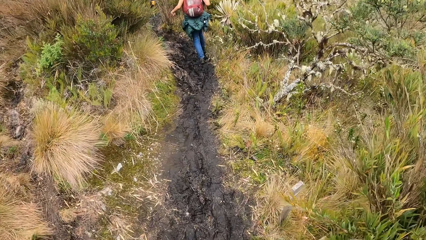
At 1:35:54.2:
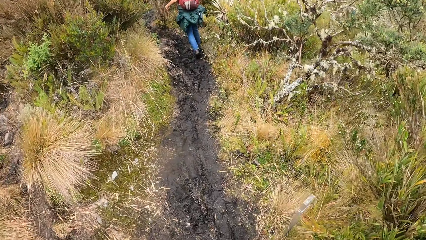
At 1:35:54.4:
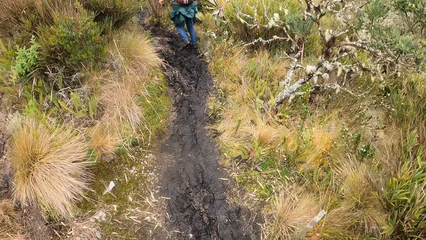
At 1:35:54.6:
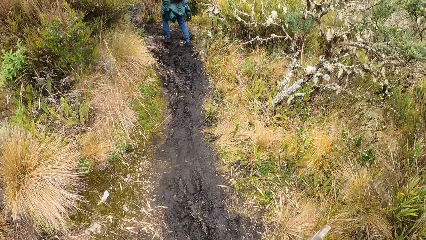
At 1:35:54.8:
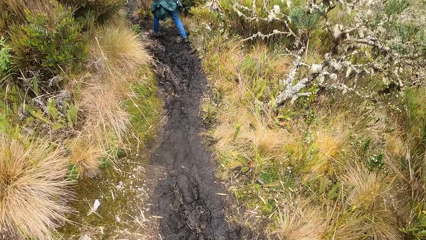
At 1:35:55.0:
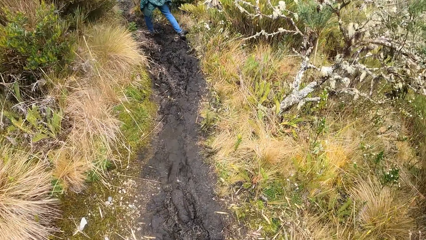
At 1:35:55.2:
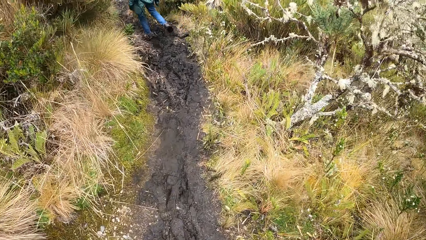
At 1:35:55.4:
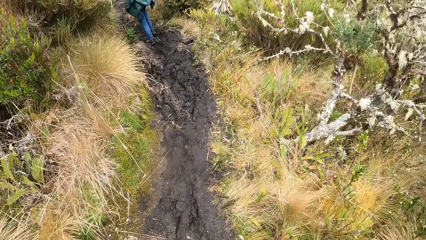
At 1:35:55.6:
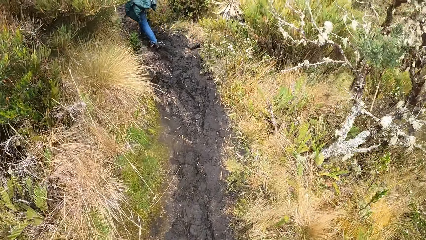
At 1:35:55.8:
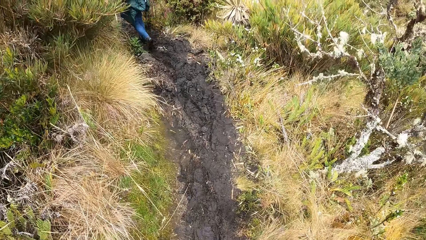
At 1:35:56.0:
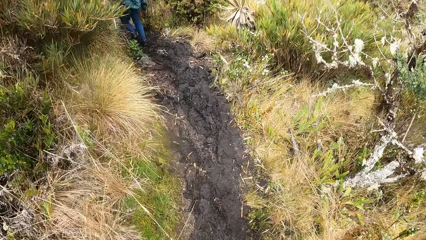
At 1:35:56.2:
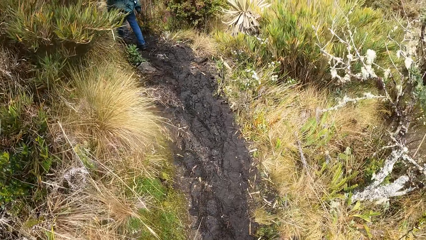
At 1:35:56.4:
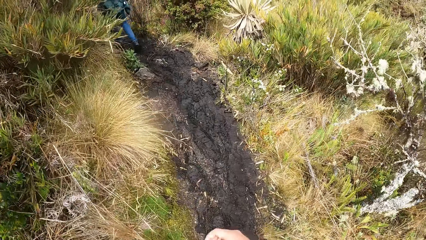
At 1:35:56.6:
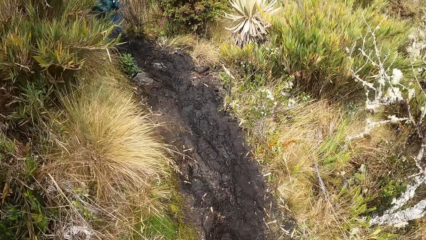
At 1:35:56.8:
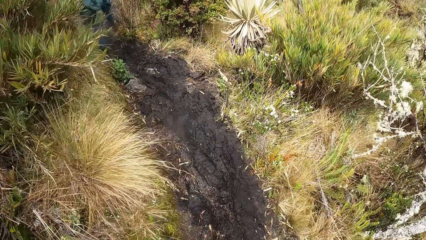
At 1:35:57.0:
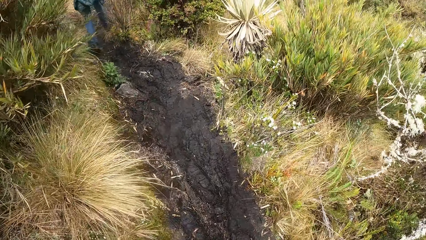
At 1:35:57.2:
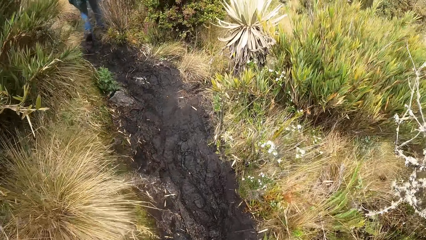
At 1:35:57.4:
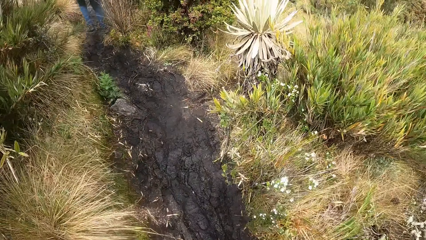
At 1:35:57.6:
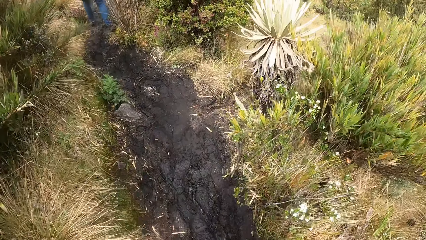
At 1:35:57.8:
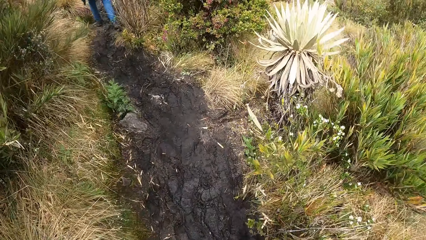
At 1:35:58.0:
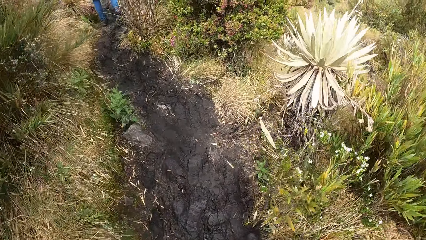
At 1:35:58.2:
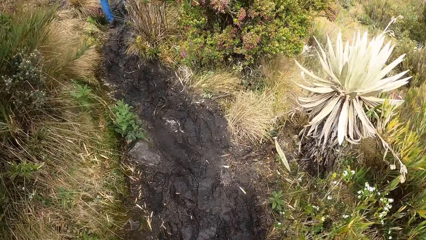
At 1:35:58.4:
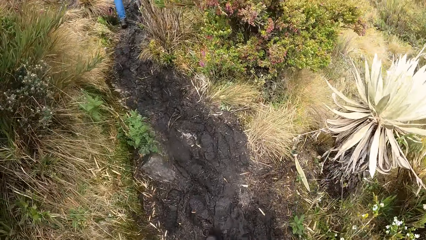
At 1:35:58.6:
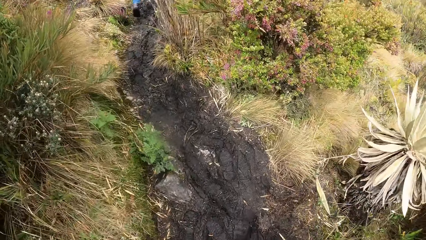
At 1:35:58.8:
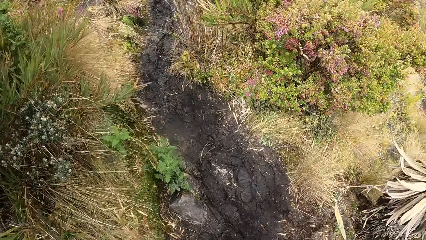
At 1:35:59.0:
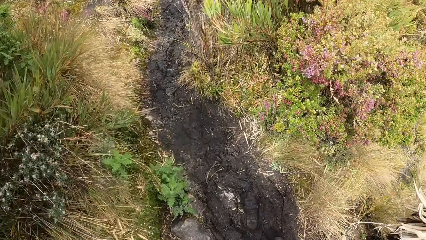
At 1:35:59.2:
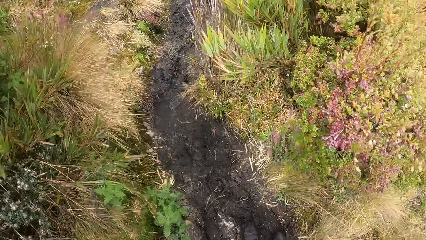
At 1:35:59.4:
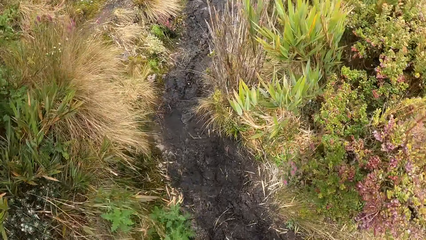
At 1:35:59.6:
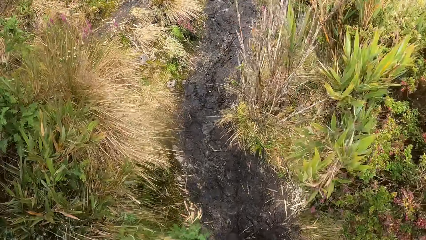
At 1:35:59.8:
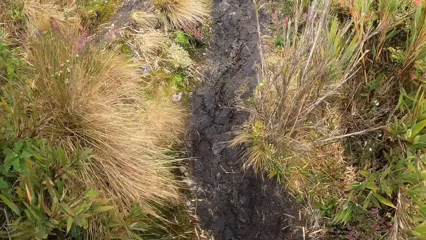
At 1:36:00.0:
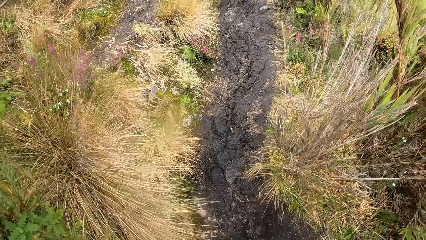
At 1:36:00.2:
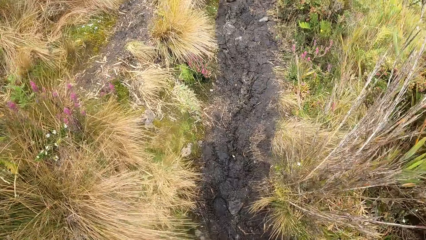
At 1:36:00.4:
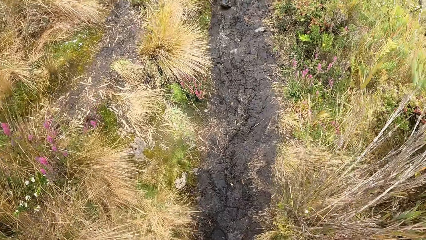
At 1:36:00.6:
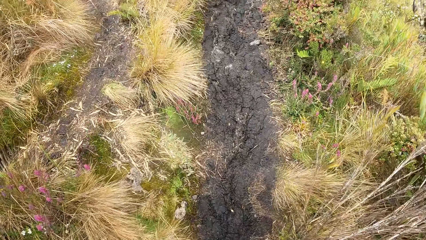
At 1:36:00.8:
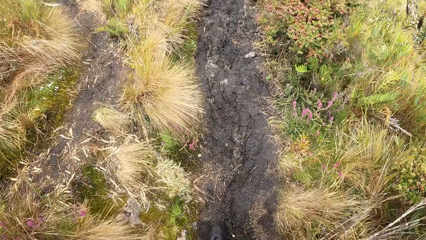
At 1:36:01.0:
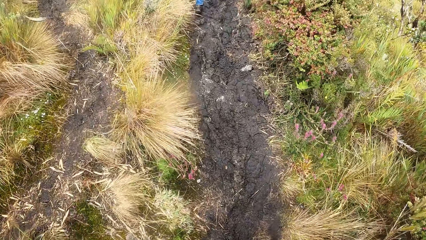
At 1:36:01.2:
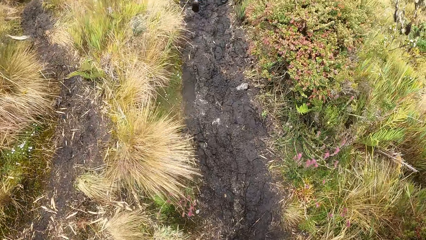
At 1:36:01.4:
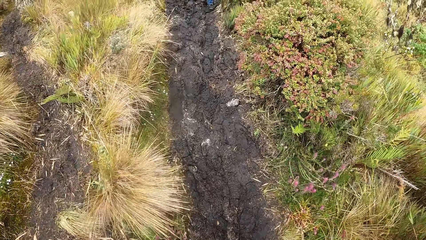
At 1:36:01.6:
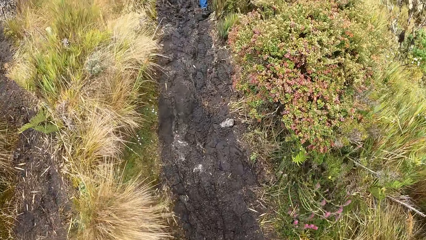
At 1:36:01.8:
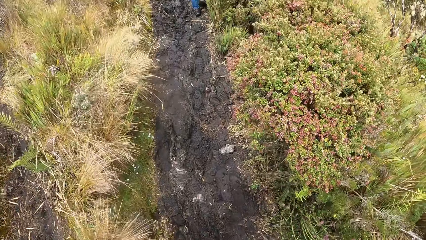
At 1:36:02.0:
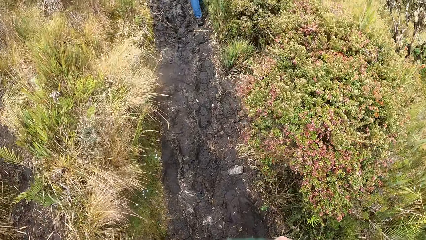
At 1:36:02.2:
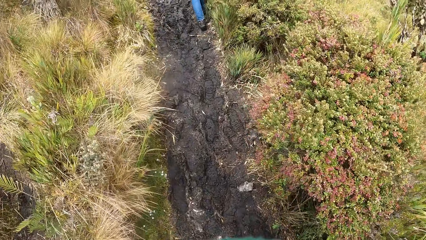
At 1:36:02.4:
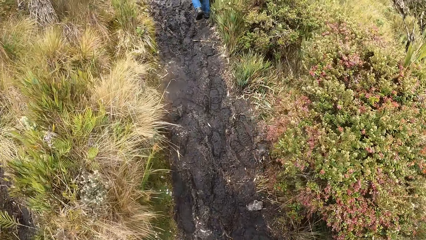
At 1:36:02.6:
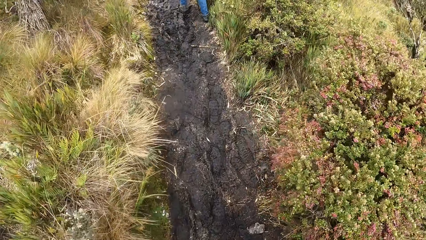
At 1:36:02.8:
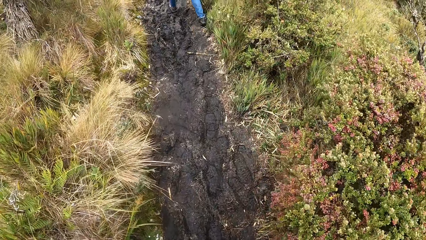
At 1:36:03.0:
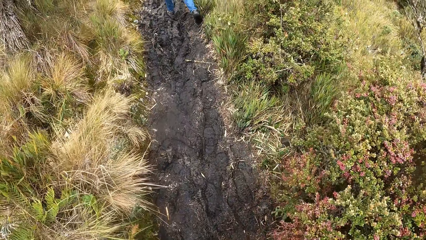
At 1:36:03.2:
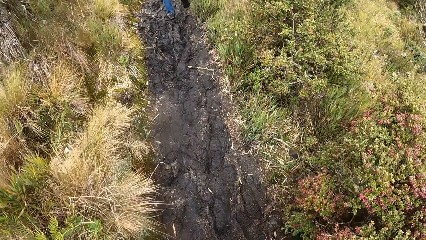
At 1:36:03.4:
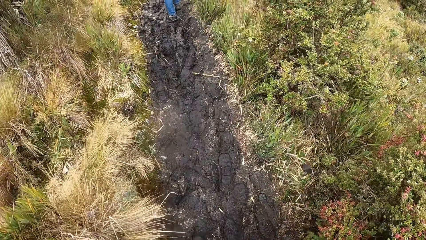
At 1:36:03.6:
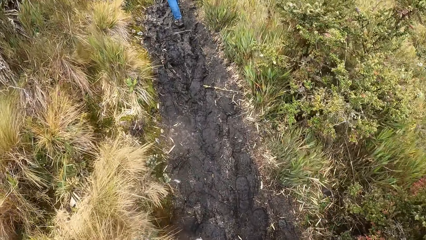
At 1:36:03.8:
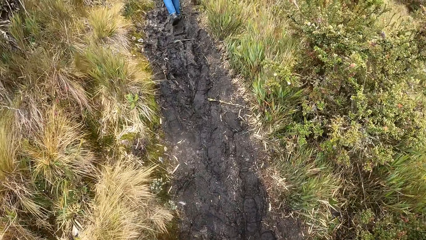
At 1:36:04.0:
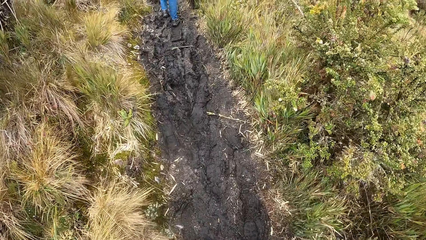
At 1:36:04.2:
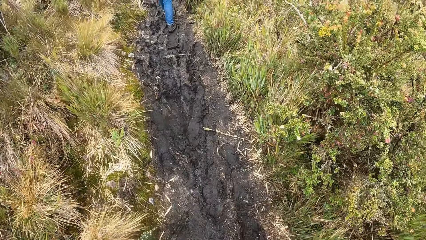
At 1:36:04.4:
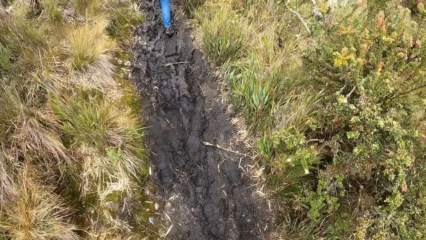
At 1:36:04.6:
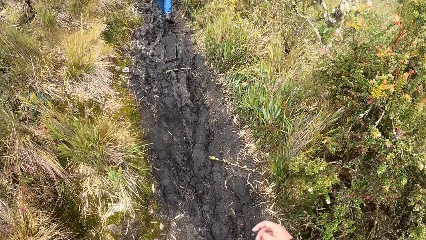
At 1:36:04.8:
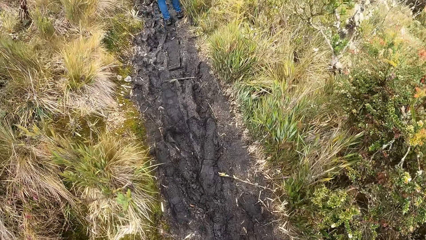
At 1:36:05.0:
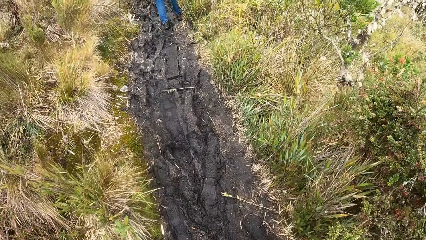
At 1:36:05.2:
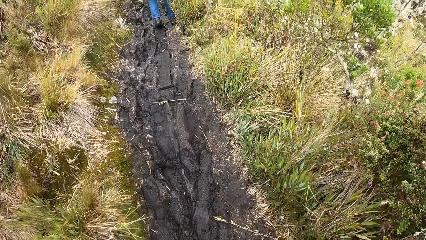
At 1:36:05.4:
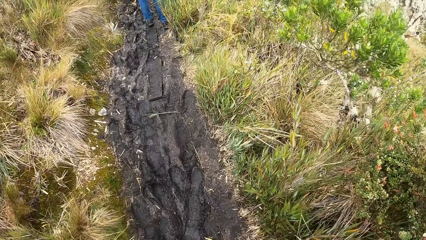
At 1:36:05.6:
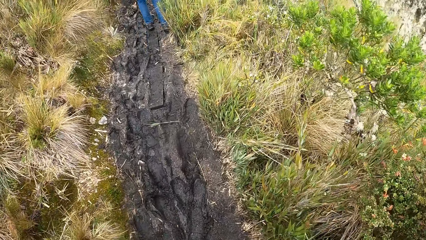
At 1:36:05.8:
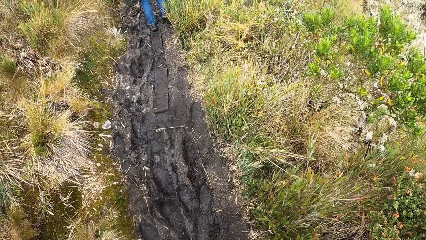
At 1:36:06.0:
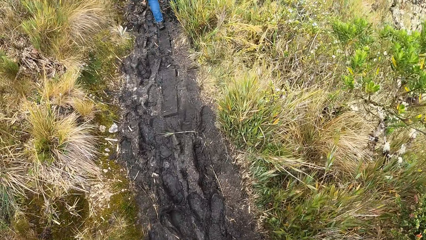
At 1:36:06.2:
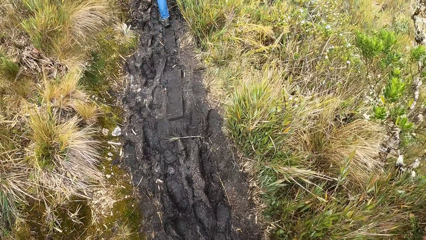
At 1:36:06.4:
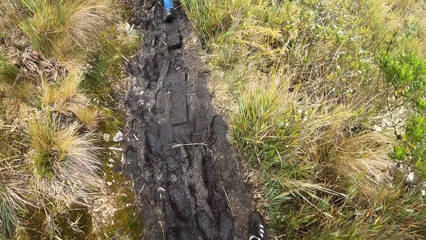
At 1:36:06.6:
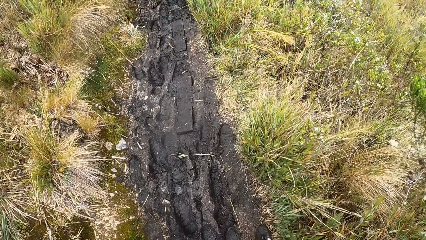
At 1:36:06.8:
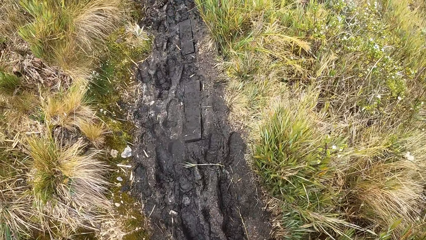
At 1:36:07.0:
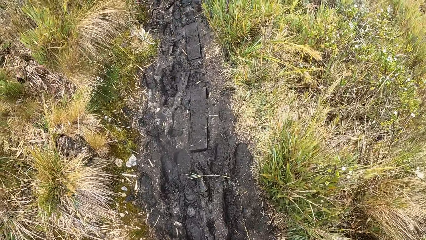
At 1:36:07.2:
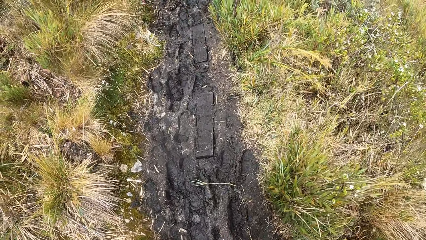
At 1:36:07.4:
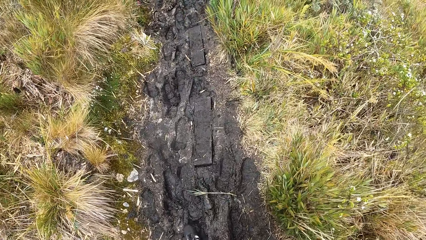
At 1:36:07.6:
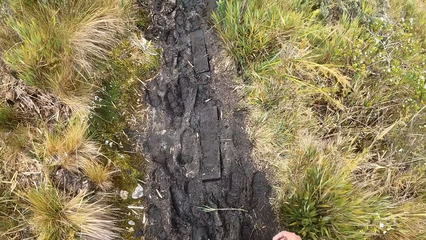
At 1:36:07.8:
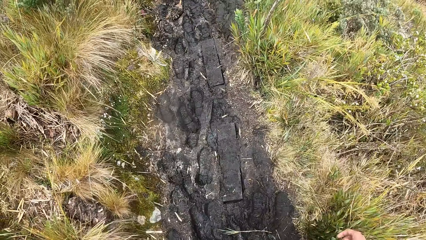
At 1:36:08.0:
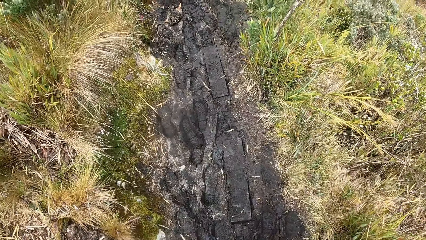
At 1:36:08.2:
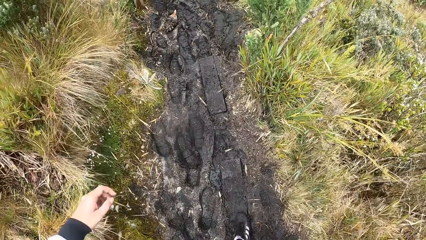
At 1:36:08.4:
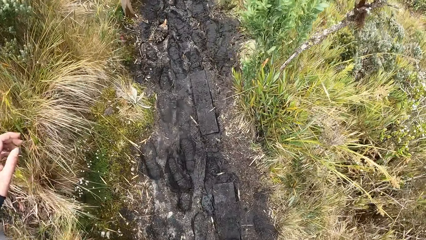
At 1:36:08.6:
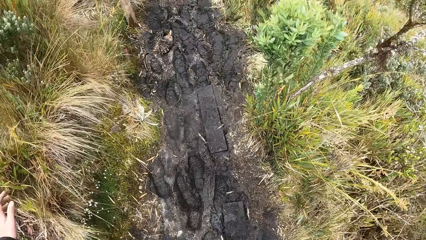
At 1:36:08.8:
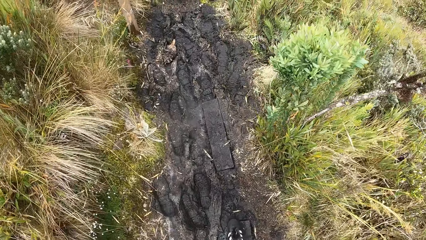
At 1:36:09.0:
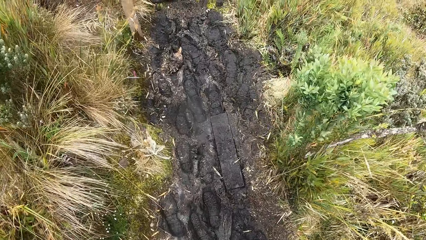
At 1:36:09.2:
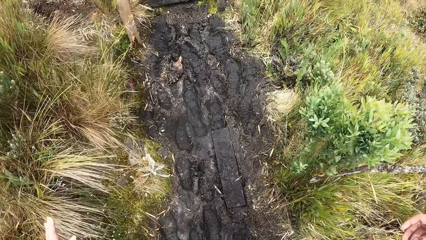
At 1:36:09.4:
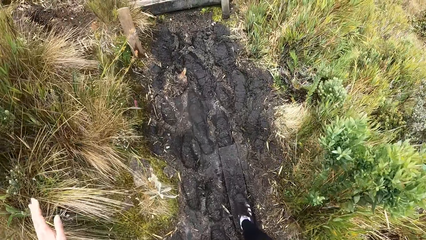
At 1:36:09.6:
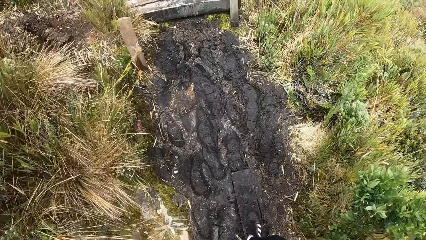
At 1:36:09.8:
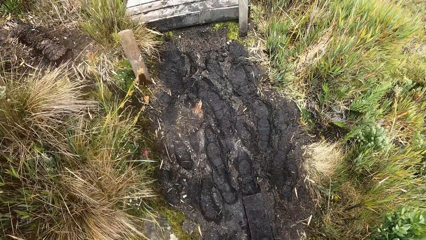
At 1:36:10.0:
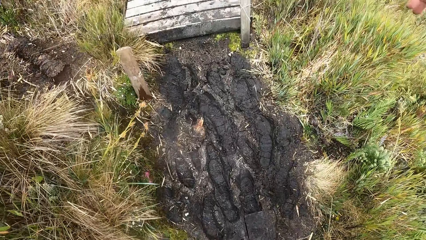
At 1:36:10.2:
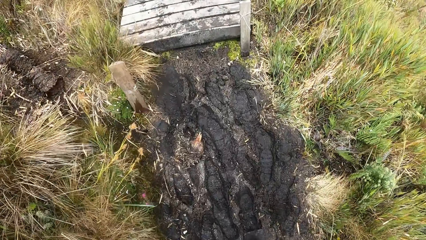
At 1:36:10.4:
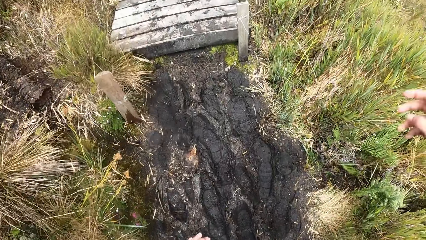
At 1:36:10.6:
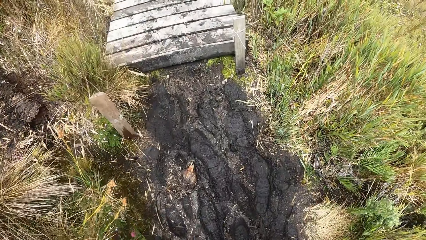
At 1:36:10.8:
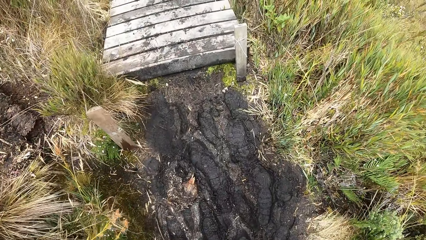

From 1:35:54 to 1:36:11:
The camera wearer walks on muddy ground in the field.
